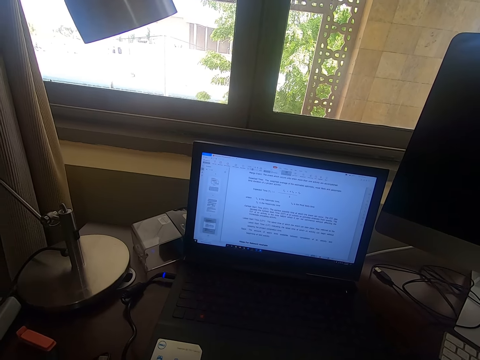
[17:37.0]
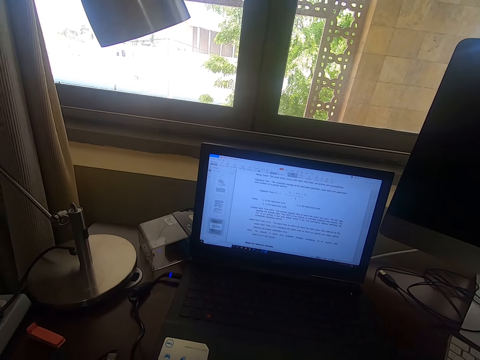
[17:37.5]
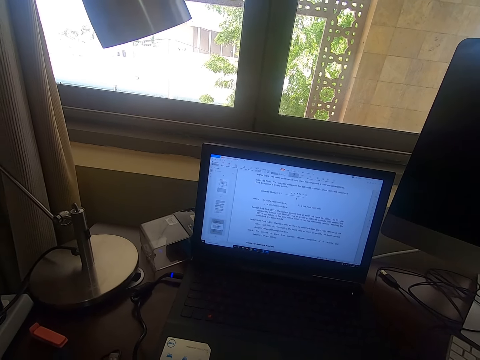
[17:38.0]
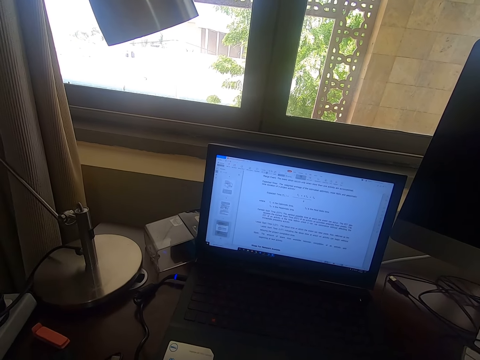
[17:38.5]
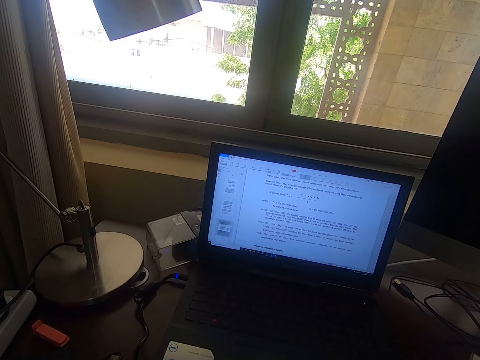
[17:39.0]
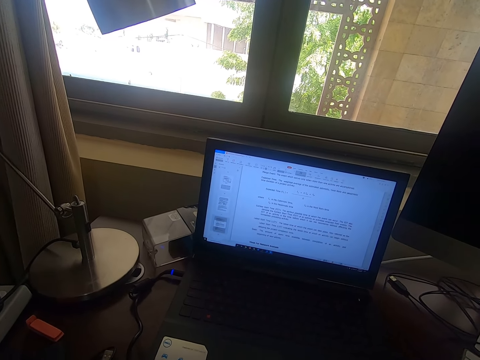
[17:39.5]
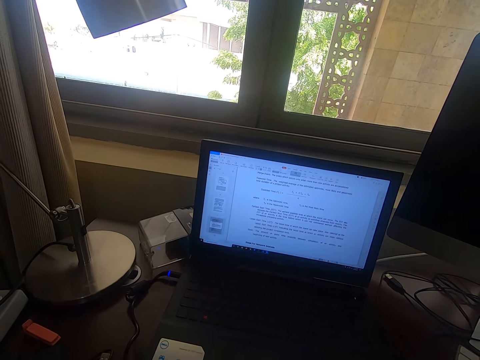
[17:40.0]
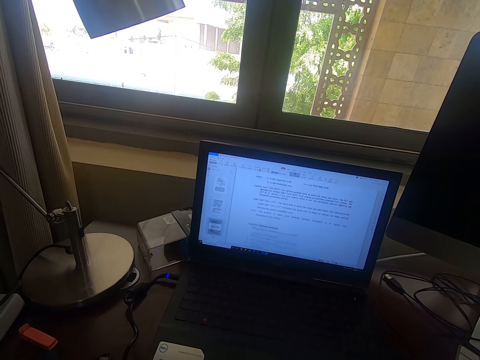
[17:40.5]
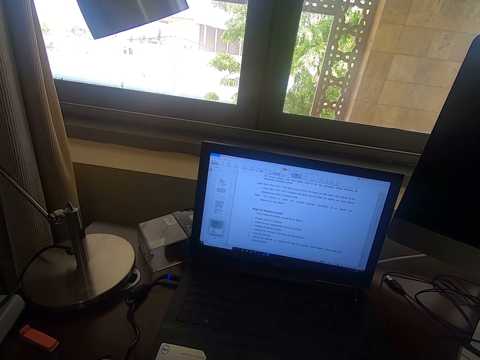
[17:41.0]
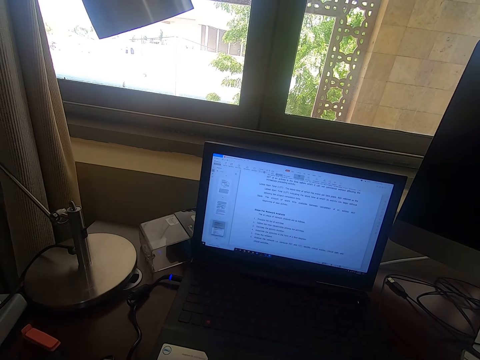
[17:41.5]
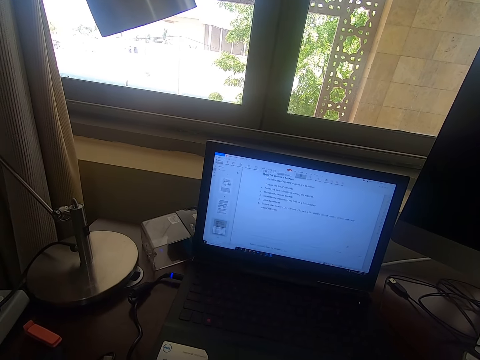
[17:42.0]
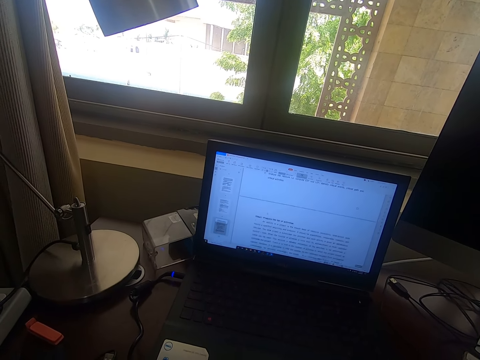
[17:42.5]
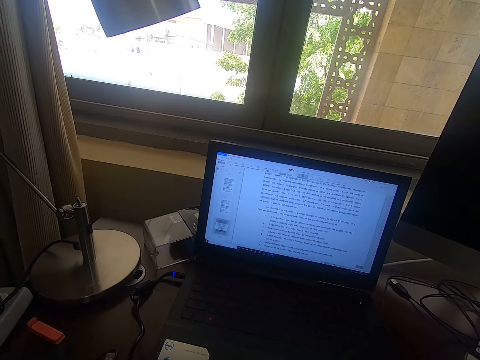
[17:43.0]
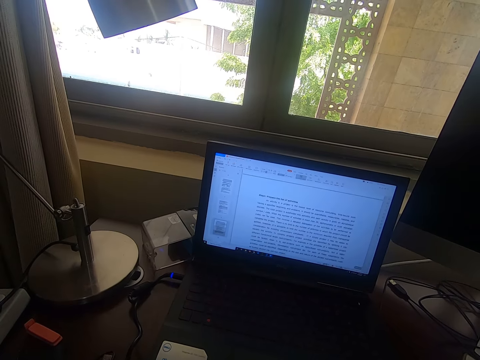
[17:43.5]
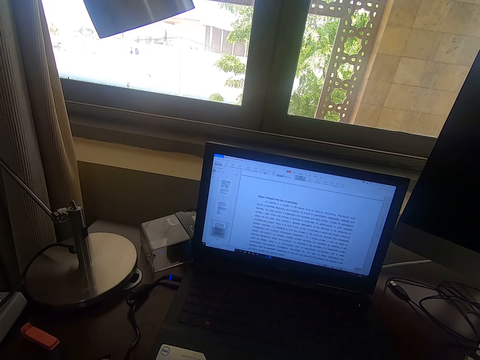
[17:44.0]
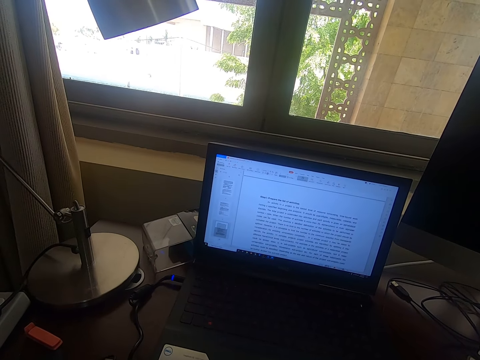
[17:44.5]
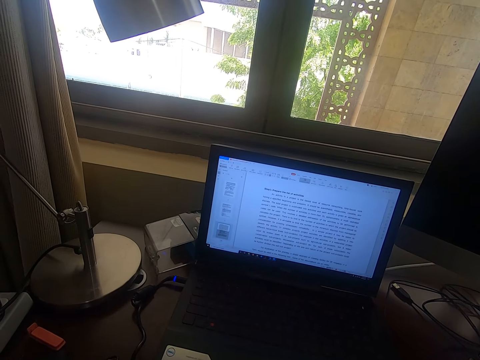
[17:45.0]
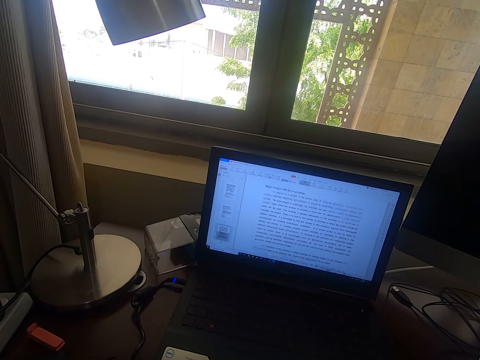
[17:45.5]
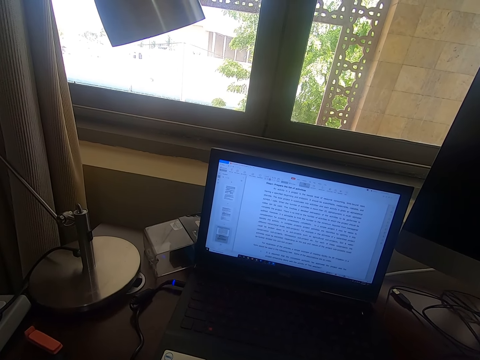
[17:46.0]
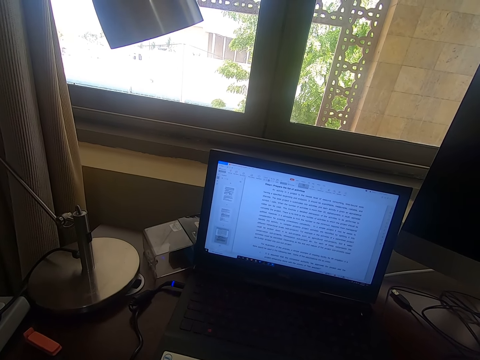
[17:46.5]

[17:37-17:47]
The camera wearer operates the laptop. They browse through the laptop.

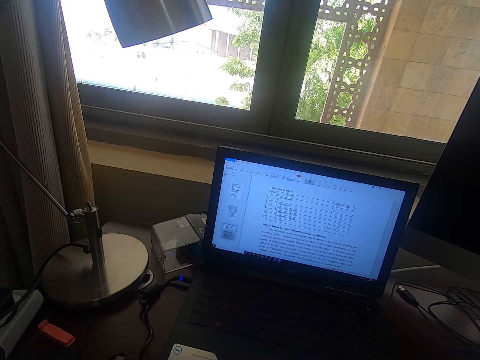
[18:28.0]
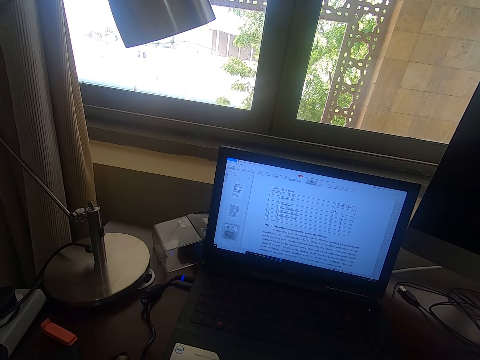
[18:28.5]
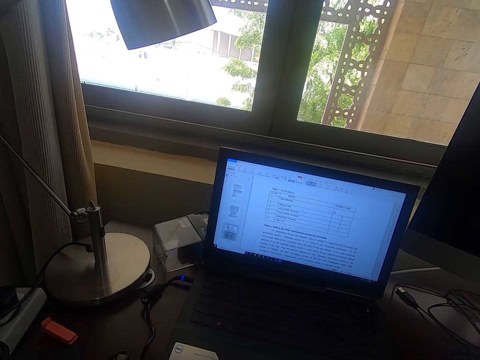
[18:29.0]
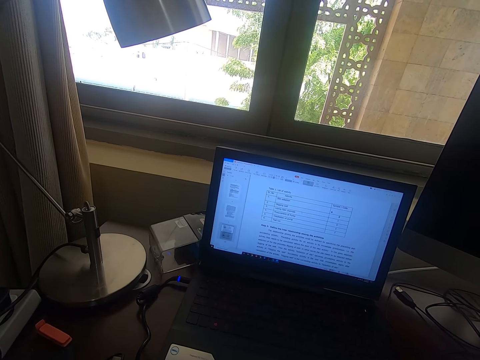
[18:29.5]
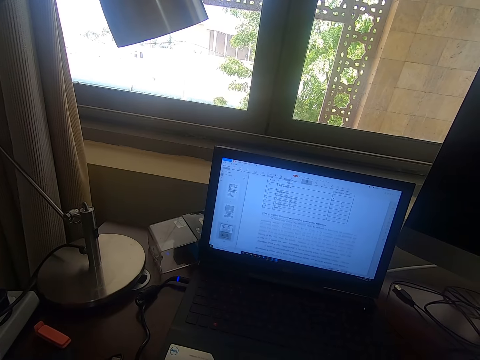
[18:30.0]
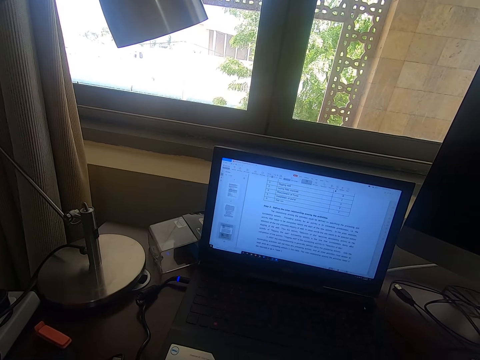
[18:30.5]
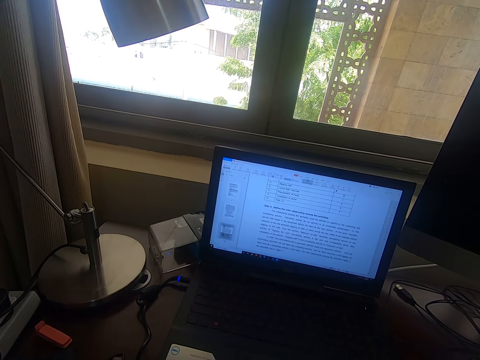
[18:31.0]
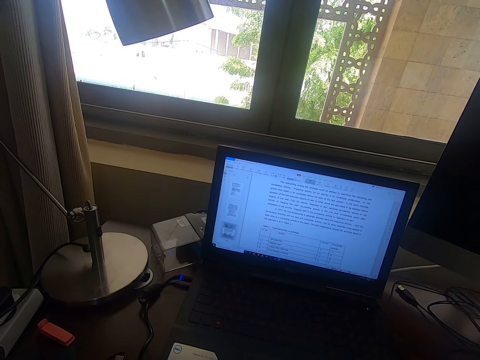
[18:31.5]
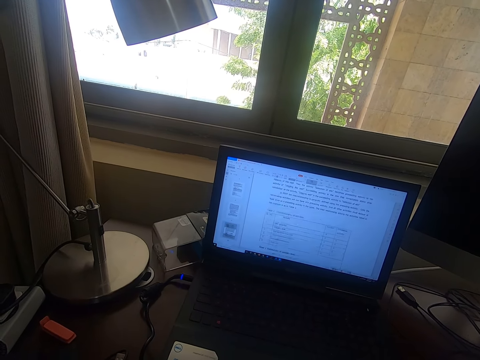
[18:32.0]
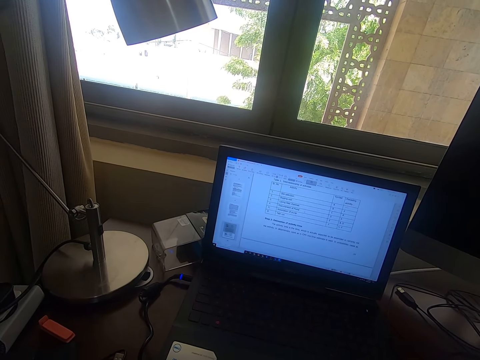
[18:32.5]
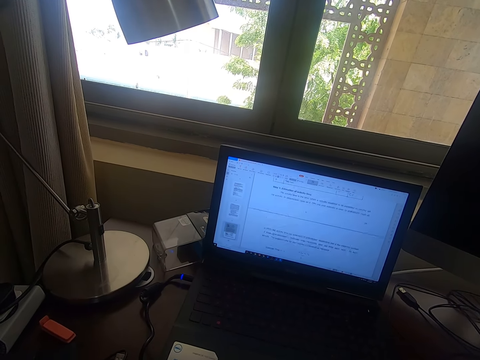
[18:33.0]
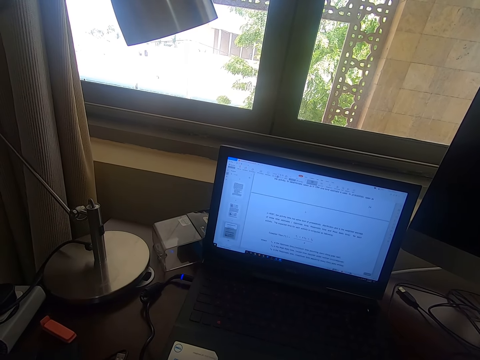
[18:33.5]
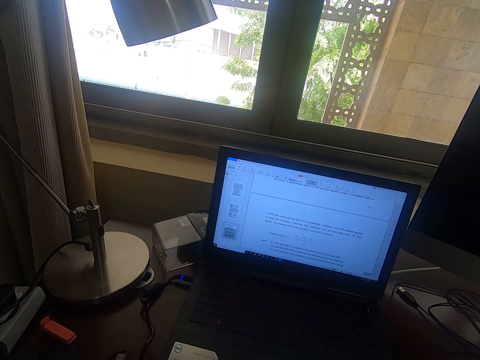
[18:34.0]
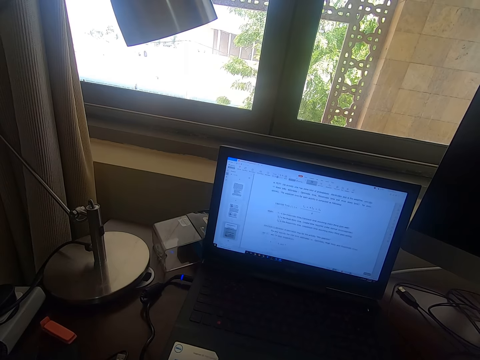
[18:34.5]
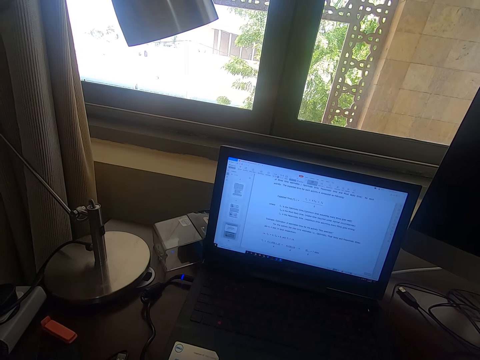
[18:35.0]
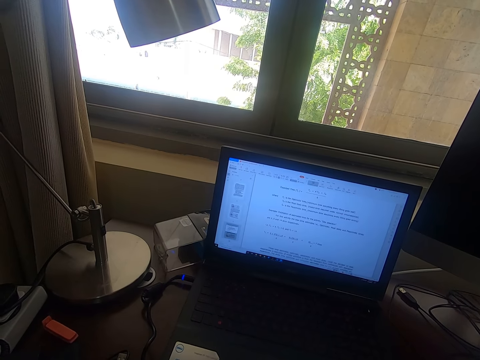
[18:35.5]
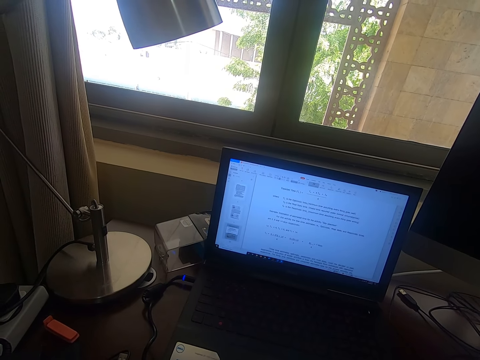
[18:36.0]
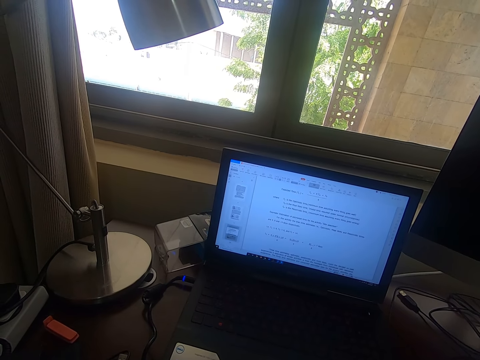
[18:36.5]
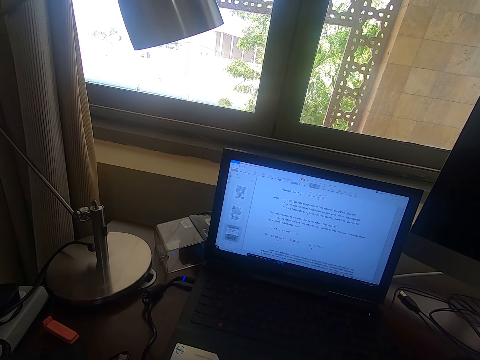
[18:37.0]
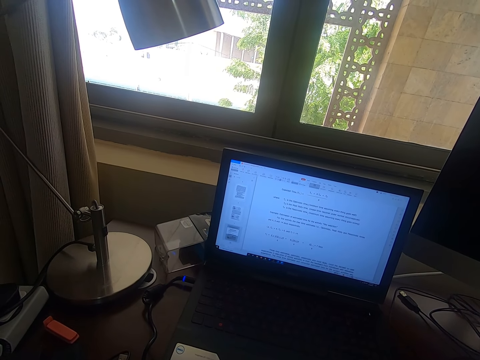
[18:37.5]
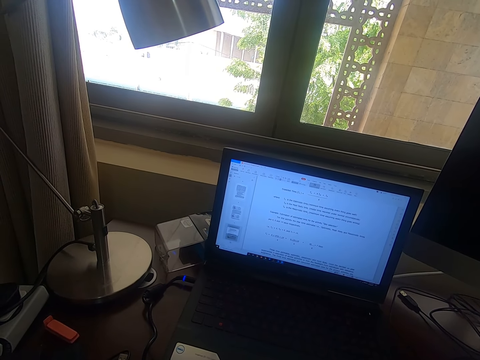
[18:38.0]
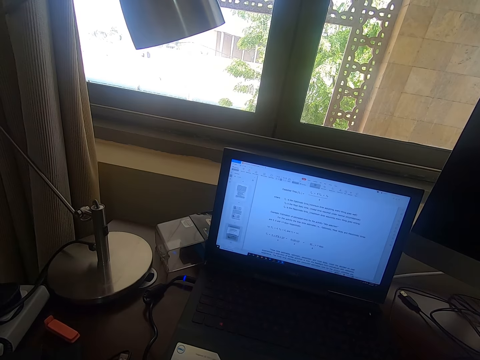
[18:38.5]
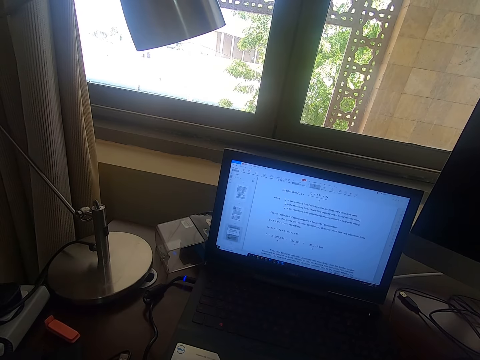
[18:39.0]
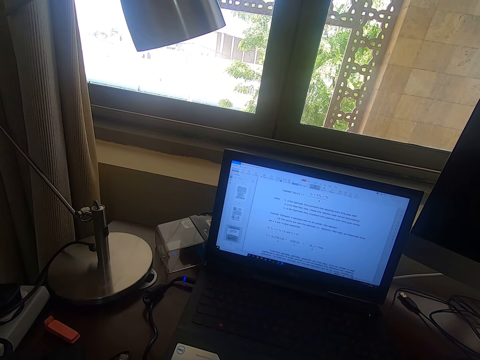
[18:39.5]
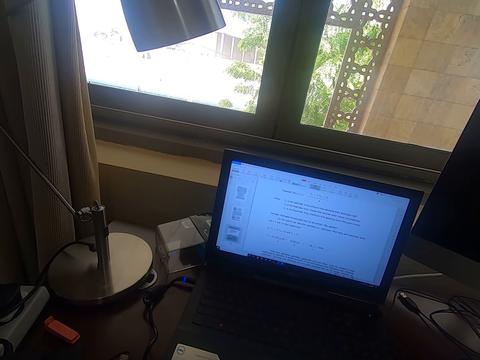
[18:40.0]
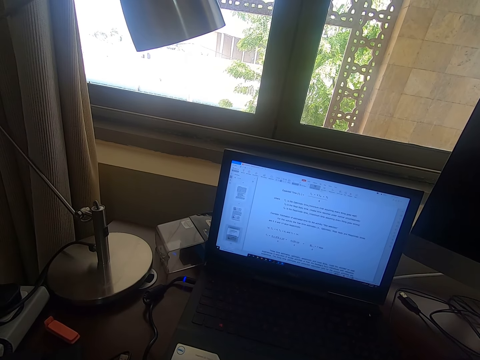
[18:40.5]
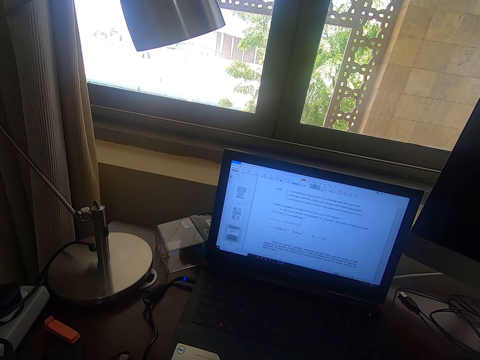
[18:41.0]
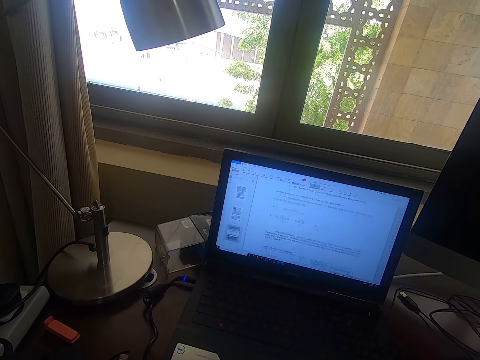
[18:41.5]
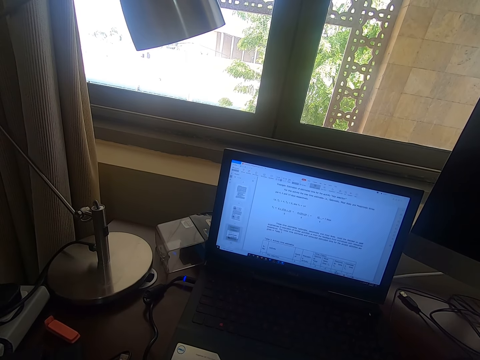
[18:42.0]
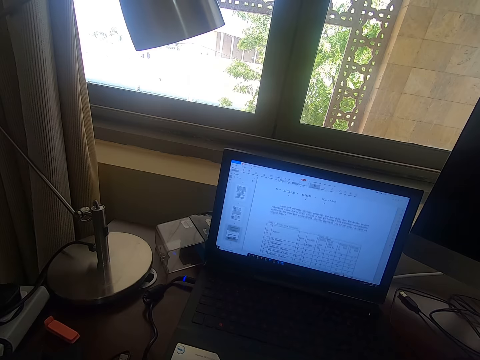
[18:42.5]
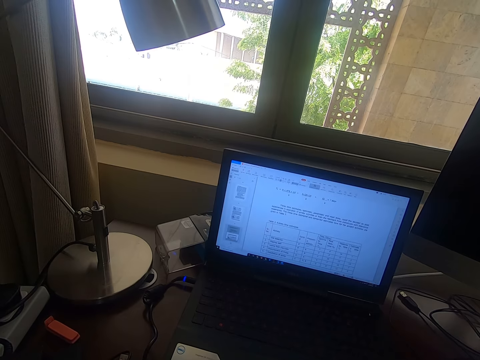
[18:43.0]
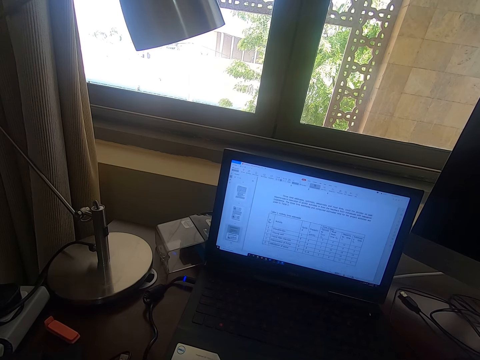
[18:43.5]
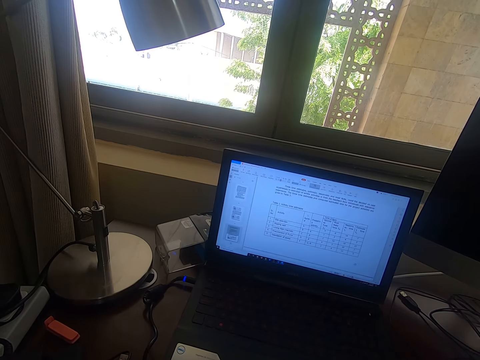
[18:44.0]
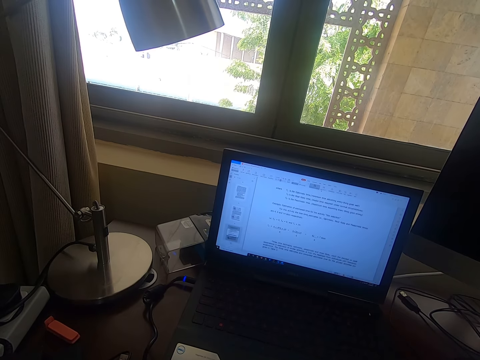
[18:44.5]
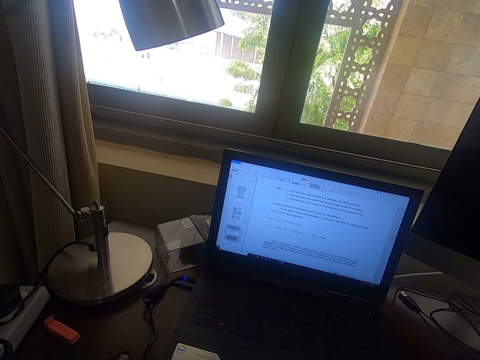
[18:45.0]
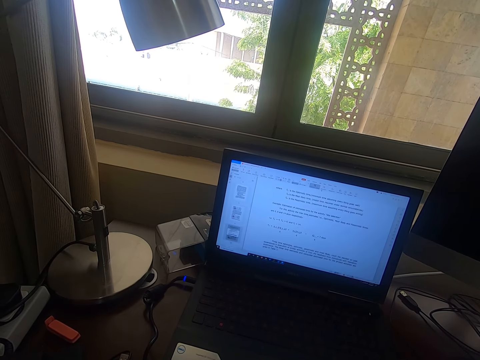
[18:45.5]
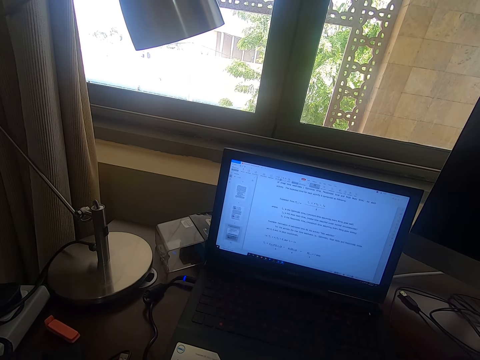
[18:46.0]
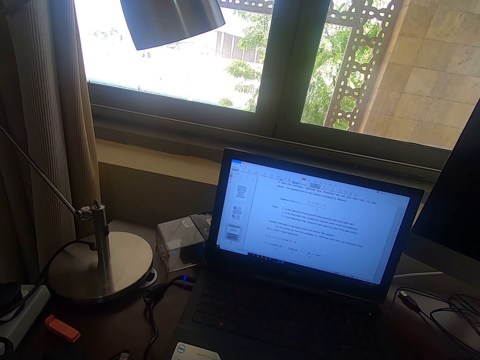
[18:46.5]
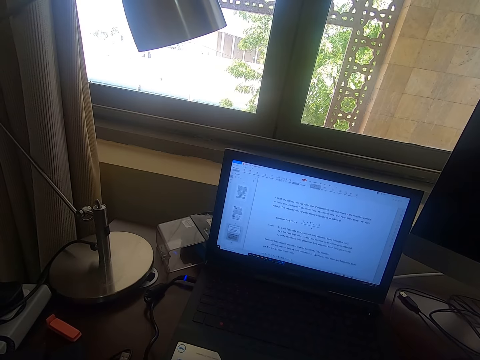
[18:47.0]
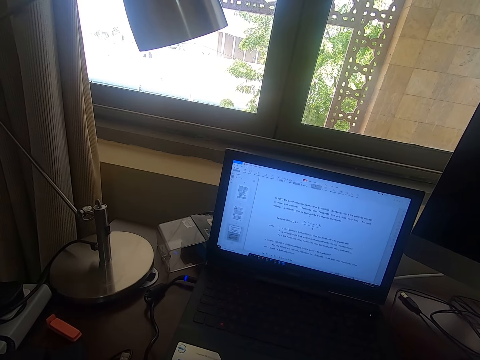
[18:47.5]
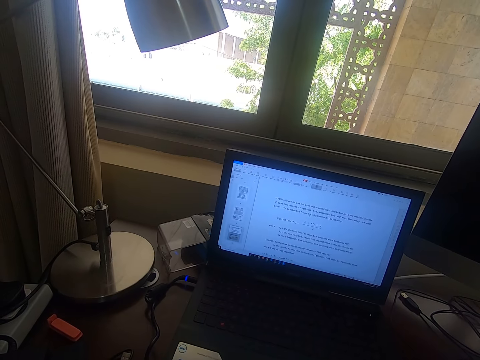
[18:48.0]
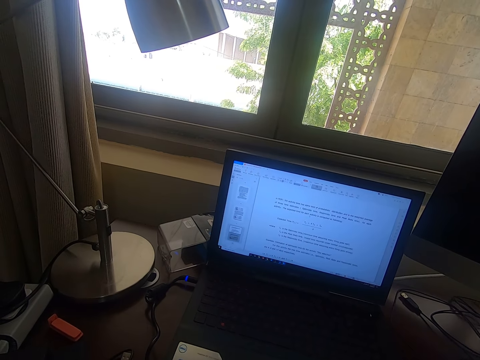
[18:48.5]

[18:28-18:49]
The camera wearer scrolls on a laptop. They scroll the mouse. They scroll on the laptop.
